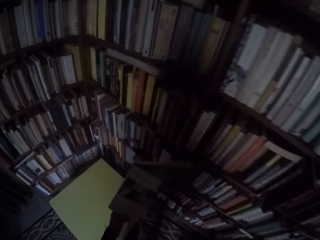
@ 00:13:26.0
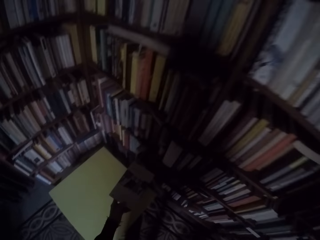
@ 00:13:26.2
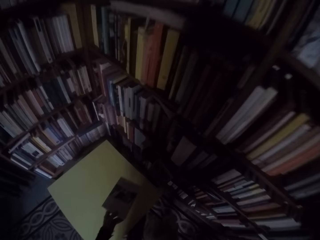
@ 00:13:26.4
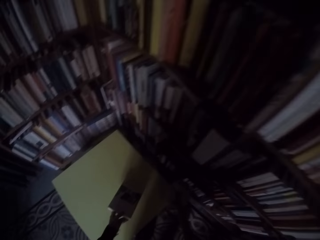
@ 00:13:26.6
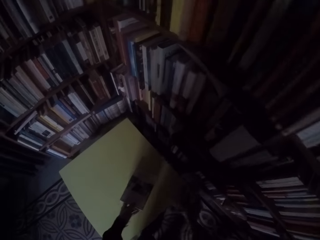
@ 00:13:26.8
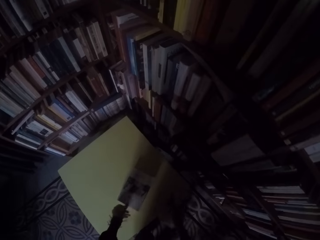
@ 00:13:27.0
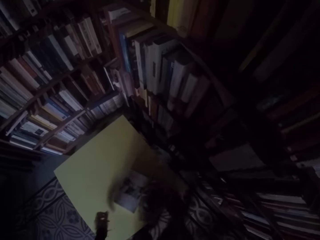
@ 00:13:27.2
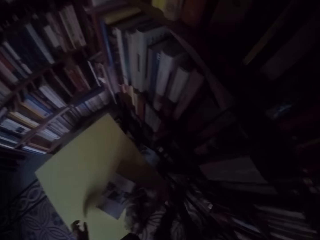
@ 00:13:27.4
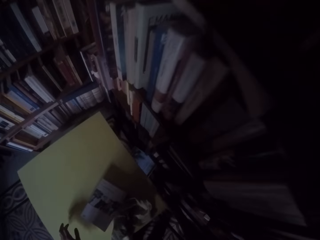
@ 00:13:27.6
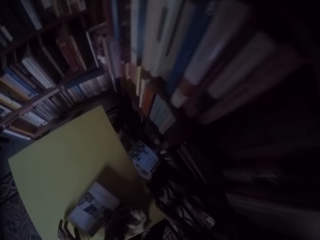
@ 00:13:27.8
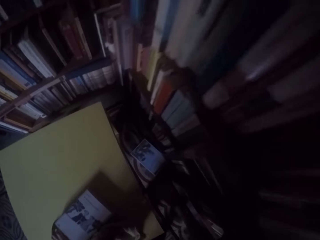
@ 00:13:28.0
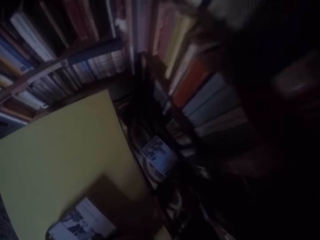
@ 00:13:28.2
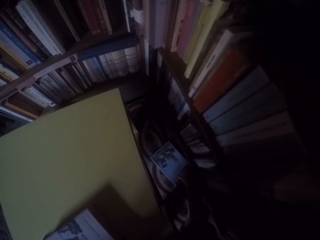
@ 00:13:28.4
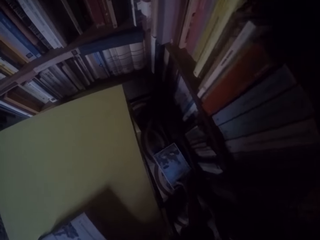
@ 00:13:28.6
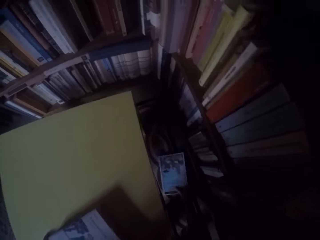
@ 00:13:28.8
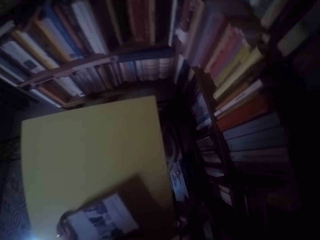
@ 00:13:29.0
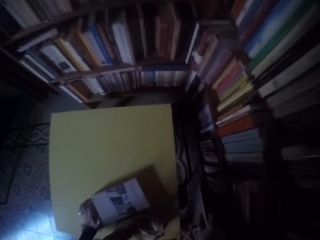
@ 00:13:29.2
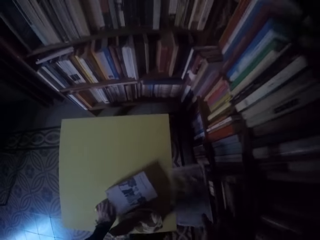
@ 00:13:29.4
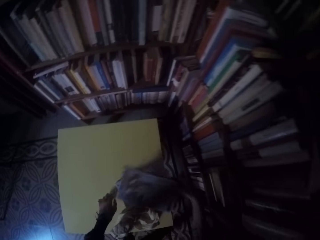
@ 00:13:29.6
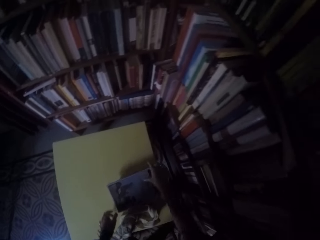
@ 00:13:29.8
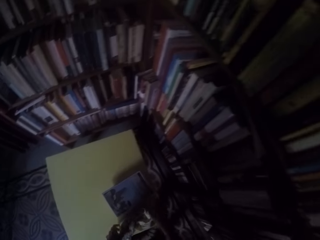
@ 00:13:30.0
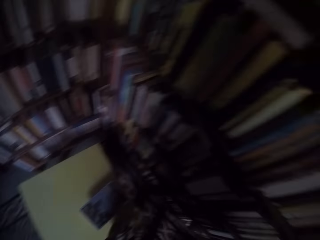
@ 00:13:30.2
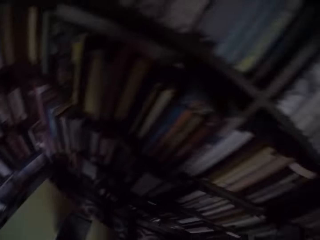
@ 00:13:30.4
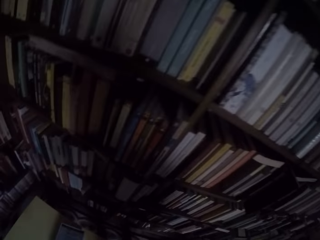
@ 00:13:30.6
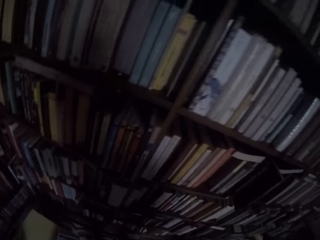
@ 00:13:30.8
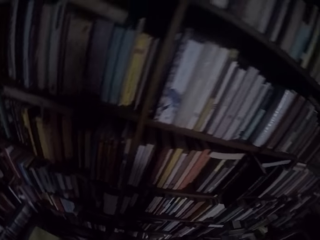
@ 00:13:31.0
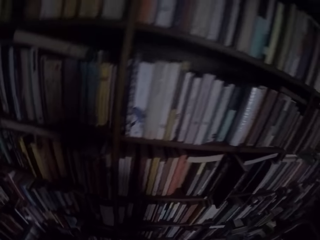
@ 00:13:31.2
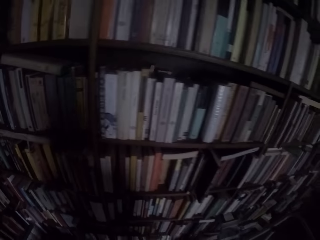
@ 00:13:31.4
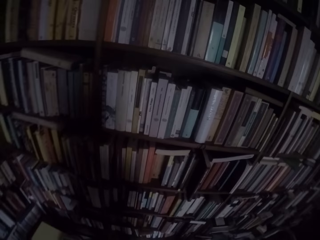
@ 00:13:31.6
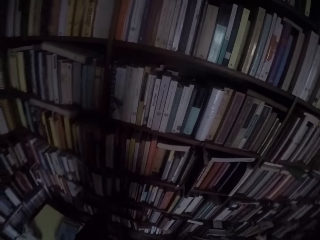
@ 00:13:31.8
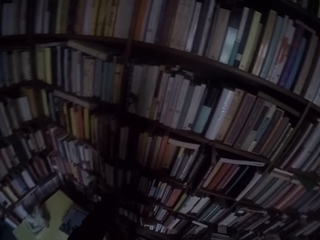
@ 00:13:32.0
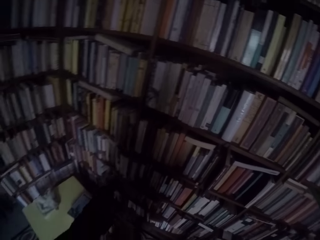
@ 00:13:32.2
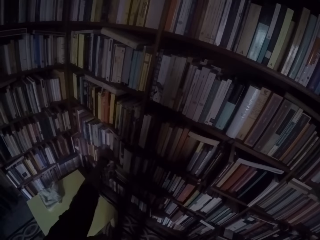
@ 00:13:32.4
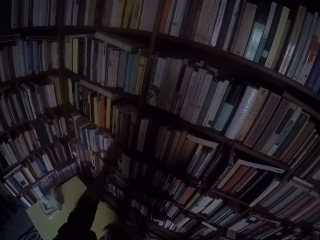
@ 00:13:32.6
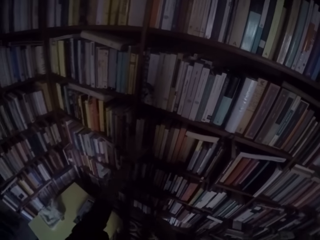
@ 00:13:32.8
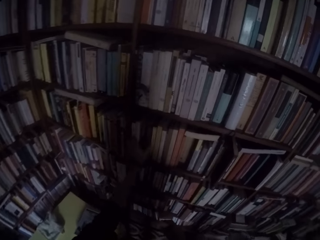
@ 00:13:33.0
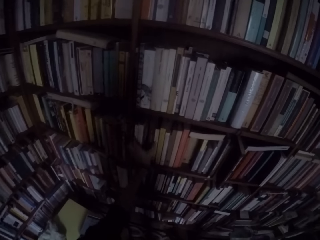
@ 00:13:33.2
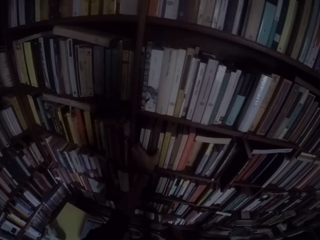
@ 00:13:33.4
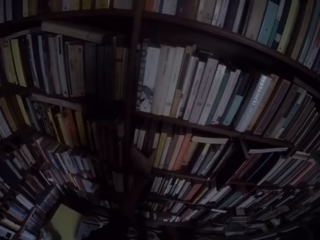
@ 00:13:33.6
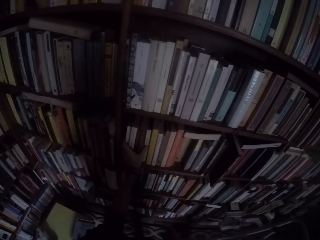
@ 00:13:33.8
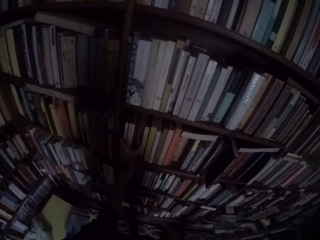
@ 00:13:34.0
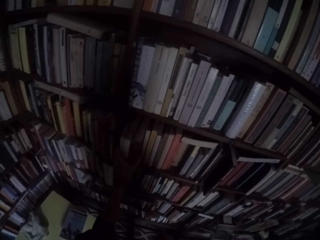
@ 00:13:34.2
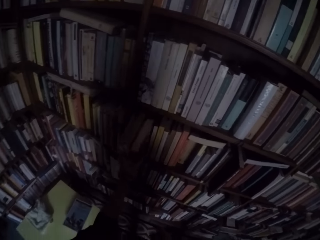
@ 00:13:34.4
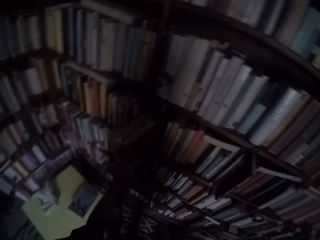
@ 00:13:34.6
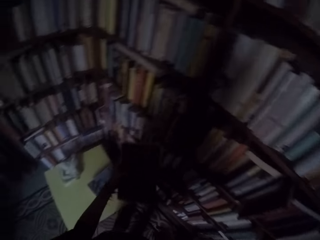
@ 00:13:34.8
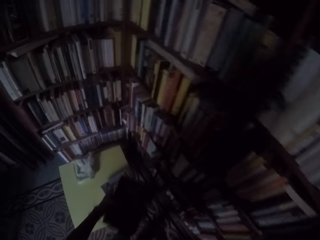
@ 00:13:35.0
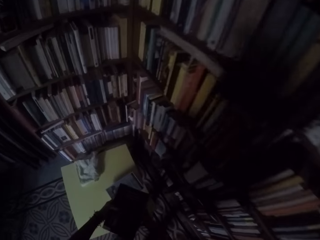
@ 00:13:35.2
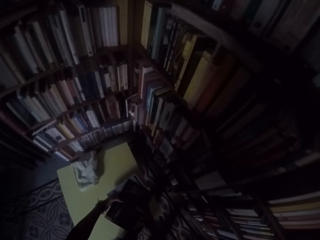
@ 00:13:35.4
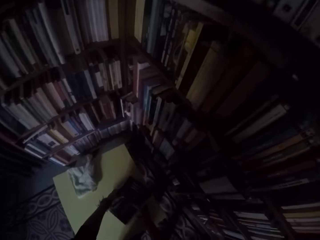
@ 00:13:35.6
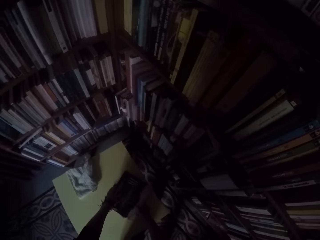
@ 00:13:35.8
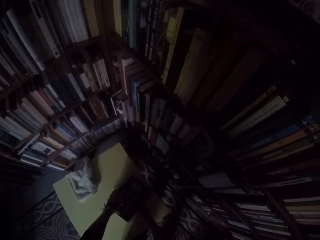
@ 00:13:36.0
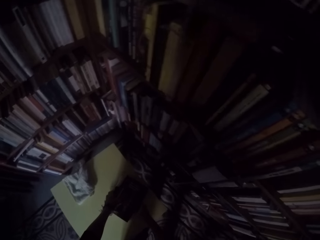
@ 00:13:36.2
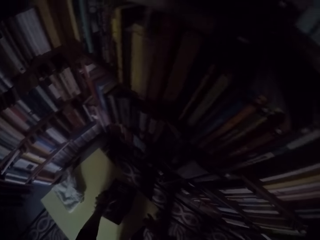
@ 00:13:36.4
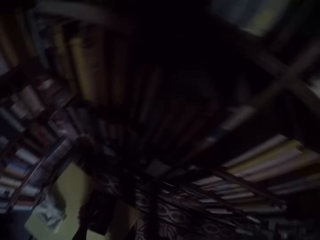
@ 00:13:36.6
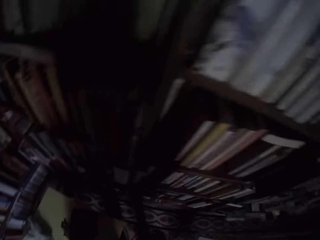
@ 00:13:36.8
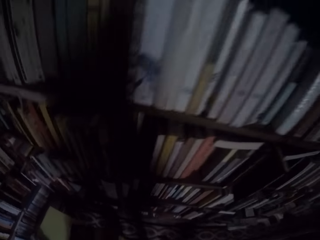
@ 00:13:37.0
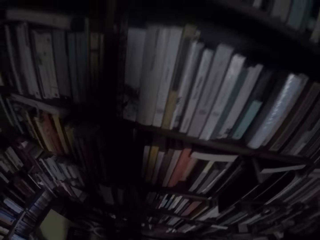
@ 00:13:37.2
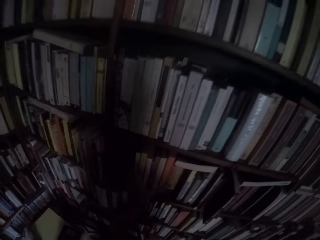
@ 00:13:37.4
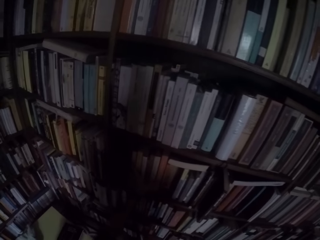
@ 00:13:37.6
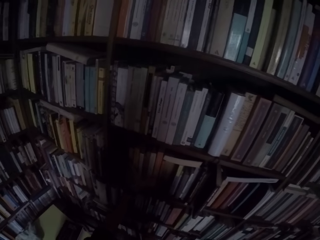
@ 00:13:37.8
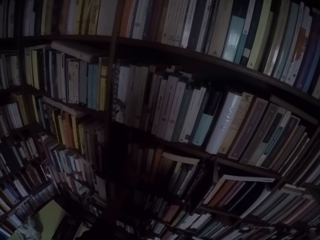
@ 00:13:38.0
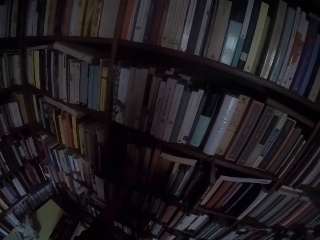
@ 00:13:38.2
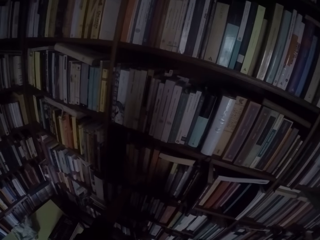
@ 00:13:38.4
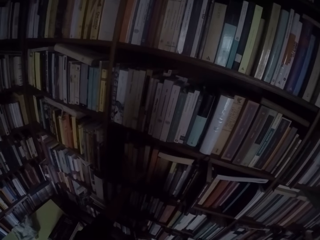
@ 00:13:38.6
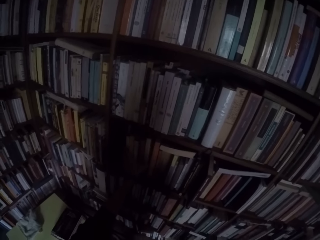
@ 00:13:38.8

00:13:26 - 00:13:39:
The camera wearer puts the book on the table with his left hand. He picks another book from the floor with his right hand. He puts the book on the table with his right hand. He picks three books from the shelf with his left hand. He puts the books on the table with his left hand.

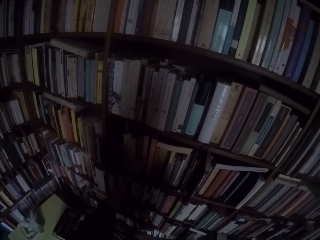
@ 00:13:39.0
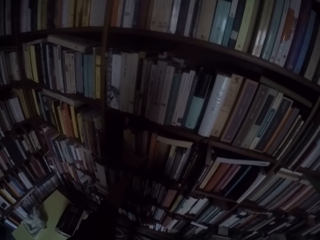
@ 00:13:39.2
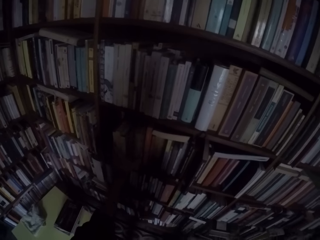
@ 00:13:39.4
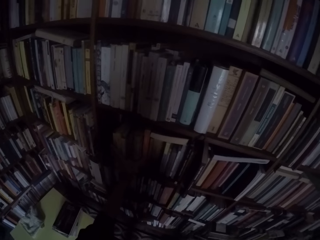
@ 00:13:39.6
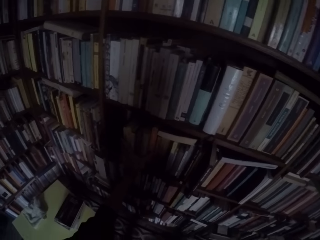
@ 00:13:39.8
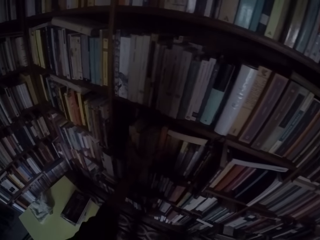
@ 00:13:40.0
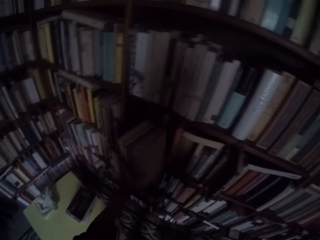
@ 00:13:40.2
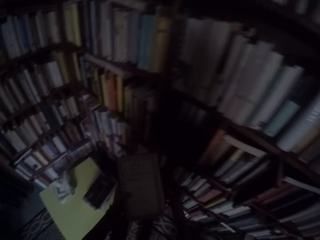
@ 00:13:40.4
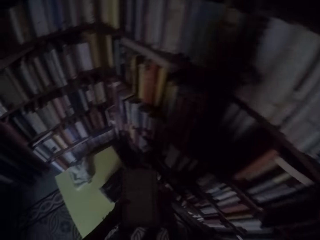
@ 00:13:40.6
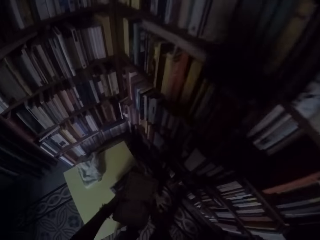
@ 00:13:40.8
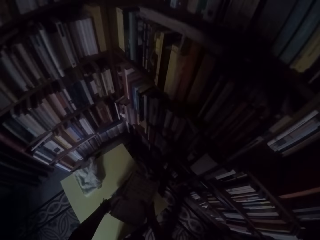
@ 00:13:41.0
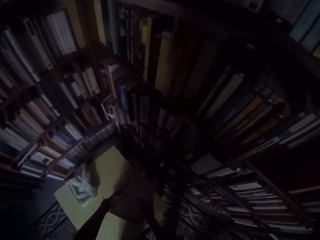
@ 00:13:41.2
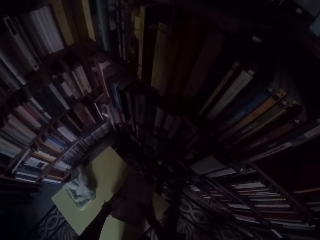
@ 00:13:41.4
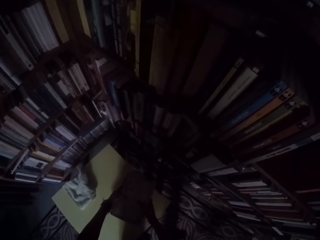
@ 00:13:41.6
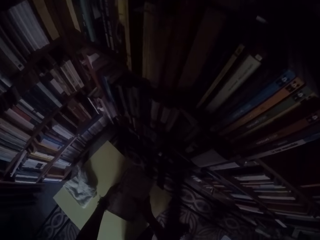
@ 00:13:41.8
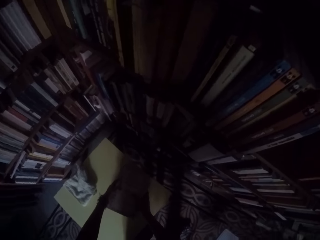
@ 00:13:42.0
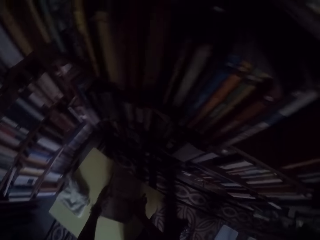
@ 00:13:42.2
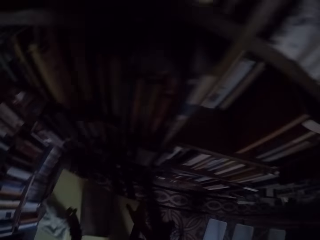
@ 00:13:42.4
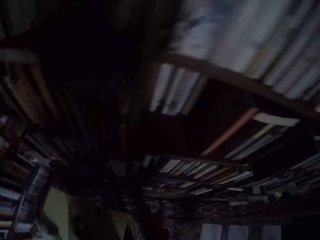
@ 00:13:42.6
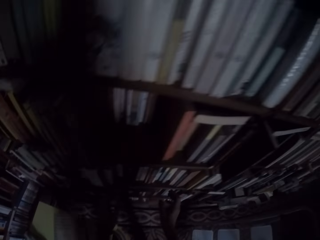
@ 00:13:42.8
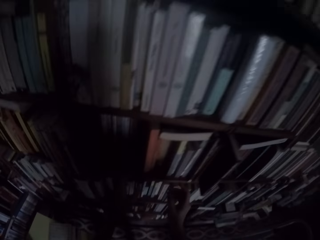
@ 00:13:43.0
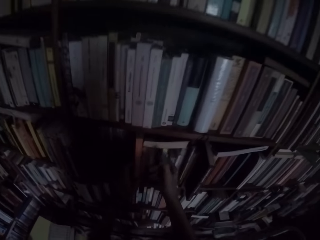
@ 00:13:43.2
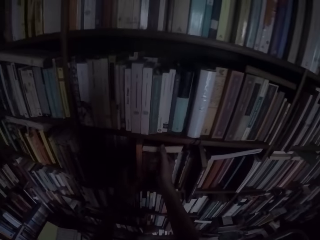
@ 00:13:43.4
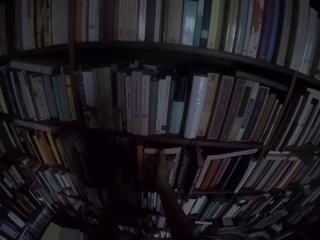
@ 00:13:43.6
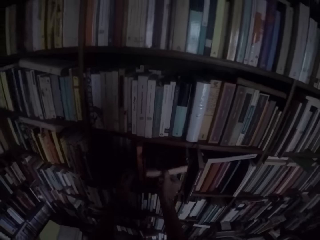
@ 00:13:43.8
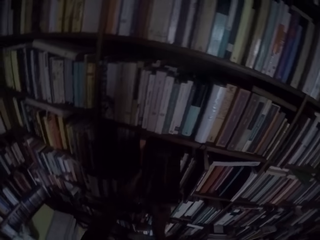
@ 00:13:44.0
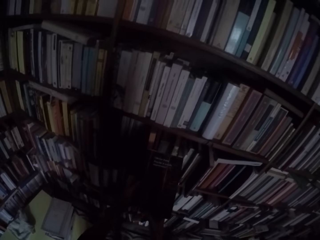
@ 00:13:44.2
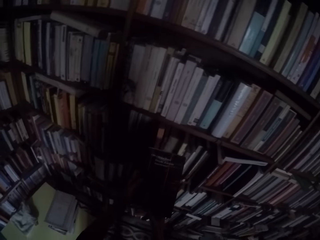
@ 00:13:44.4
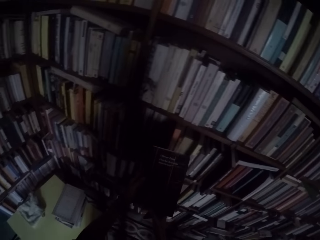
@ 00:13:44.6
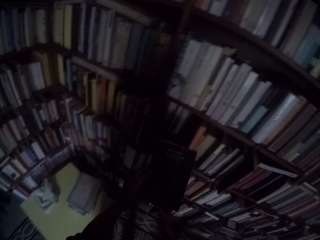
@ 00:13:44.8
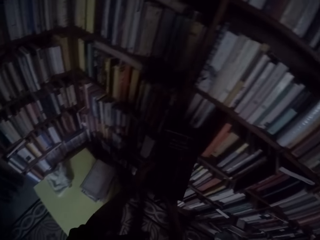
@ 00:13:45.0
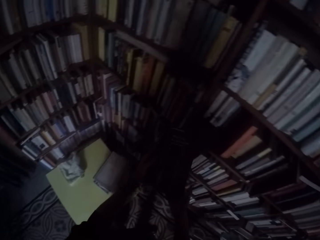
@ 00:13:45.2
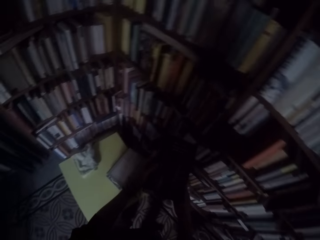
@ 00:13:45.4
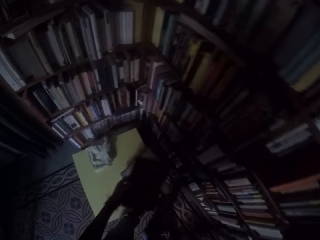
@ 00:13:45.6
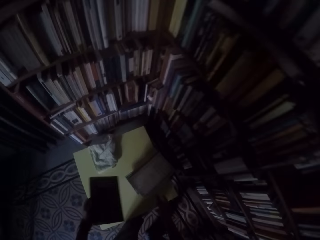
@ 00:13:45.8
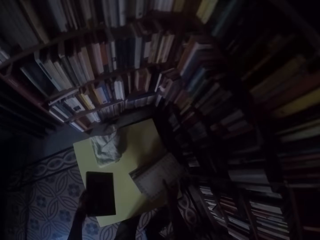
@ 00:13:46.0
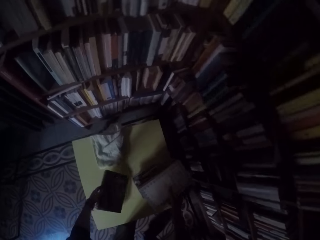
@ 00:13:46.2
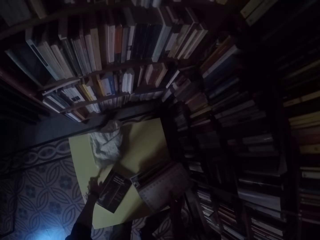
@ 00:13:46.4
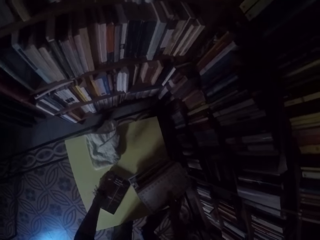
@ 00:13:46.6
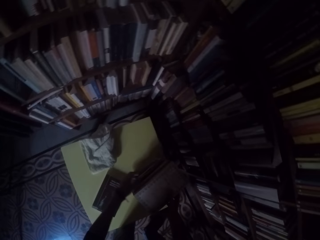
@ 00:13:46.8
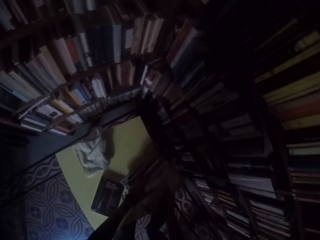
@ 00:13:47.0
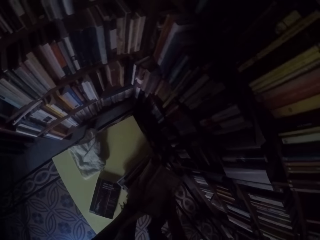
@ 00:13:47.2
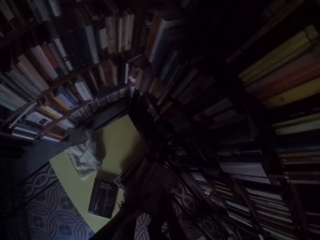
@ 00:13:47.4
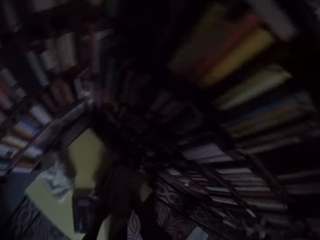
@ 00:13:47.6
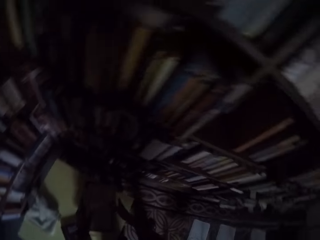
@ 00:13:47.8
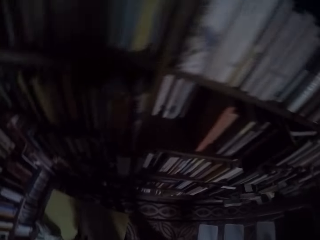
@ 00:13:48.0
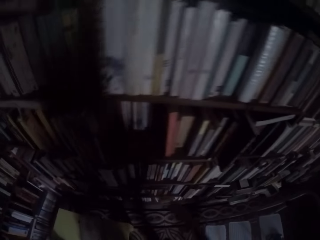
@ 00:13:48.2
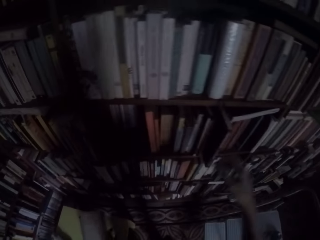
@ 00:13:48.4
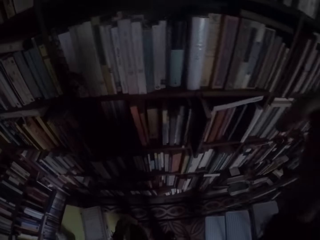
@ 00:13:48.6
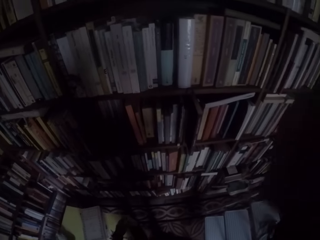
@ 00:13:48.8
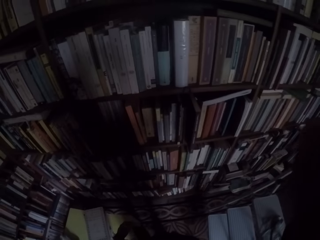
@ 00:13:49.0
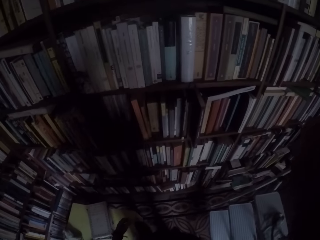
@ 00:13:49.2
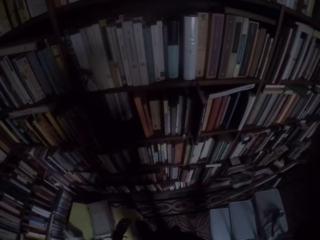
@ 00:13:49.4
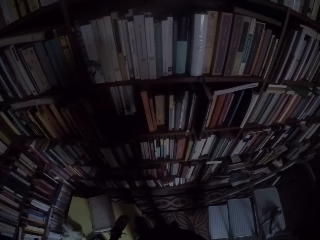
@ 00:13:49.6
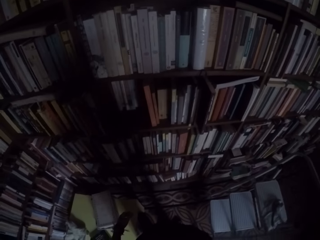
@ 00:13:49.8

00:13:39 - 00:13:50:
The camera wearer picks more books from the shelf with his left hand. He puts the books on the table with both hands. He picks another book from the shelf with his right hand. He puts the books on the table with his left hand. He adjusts the camera.
